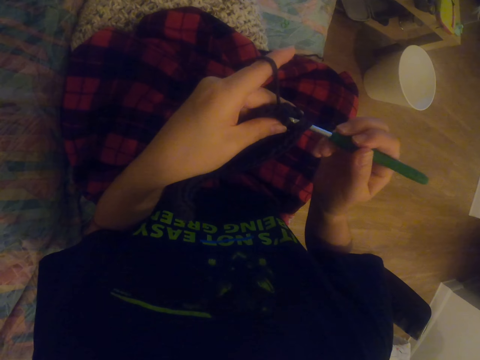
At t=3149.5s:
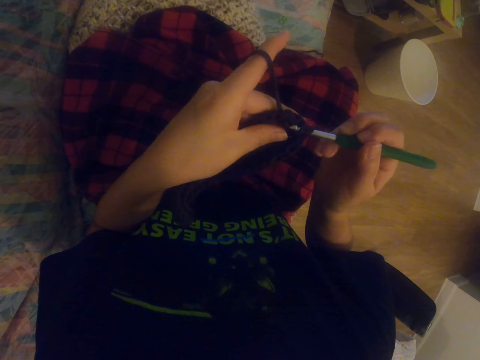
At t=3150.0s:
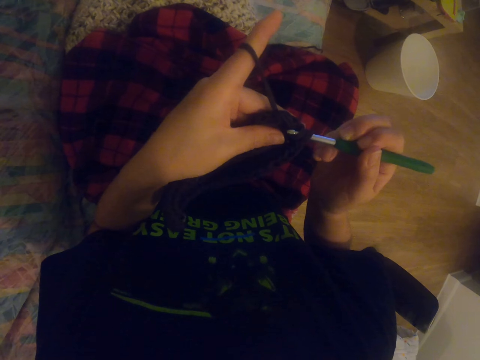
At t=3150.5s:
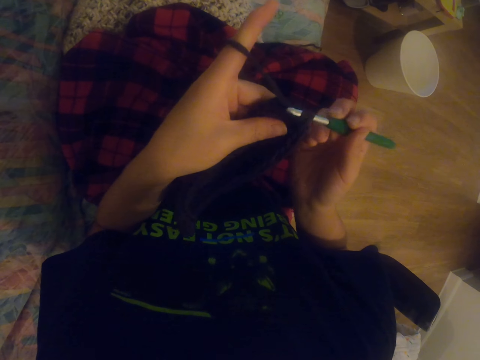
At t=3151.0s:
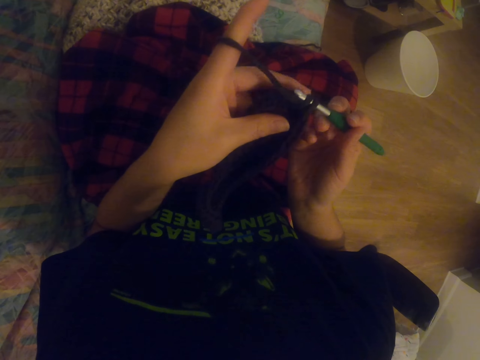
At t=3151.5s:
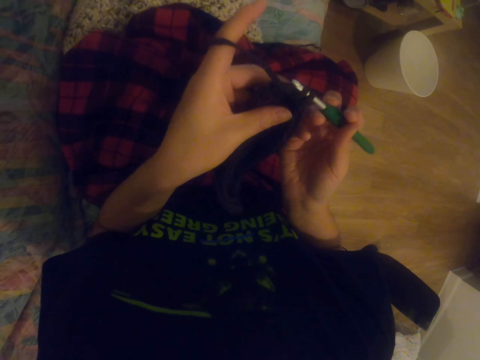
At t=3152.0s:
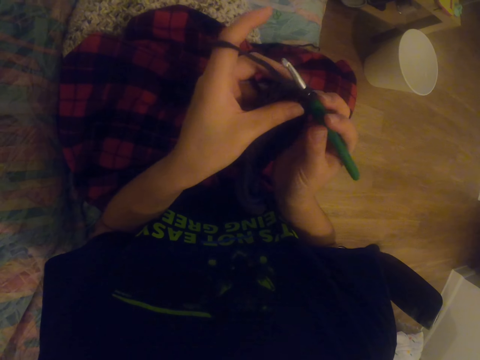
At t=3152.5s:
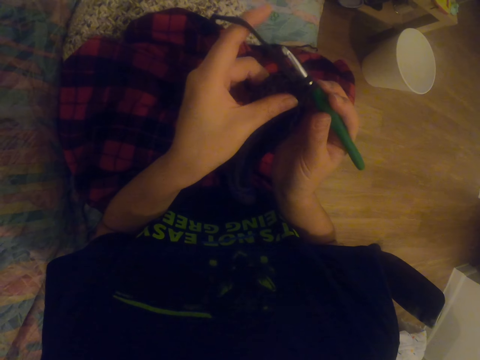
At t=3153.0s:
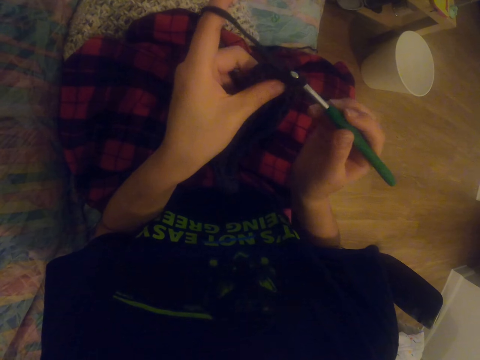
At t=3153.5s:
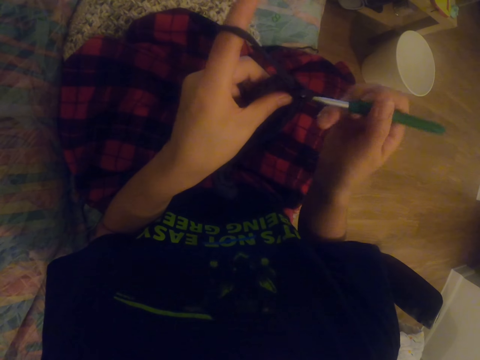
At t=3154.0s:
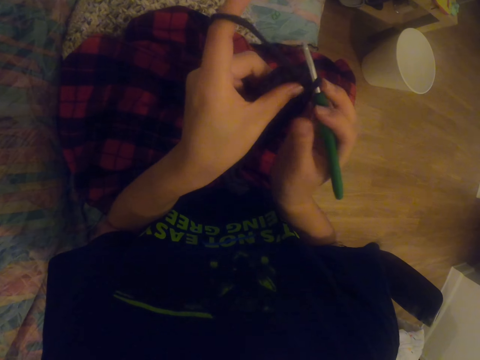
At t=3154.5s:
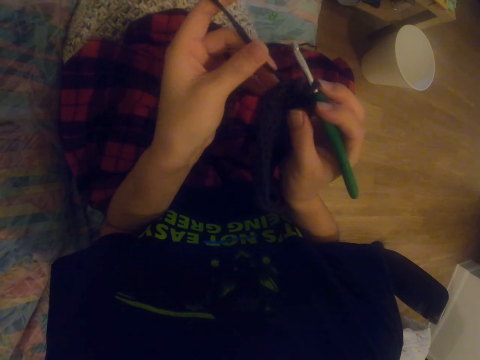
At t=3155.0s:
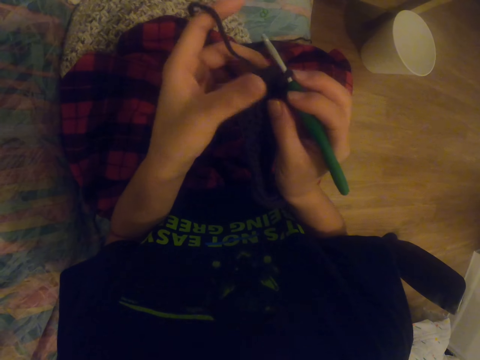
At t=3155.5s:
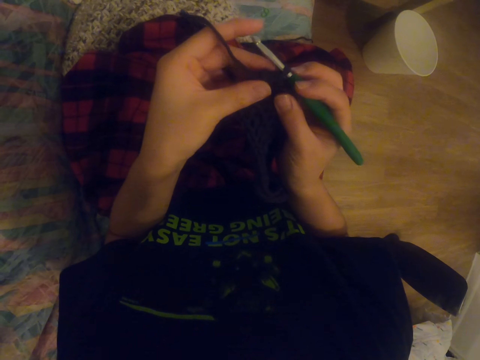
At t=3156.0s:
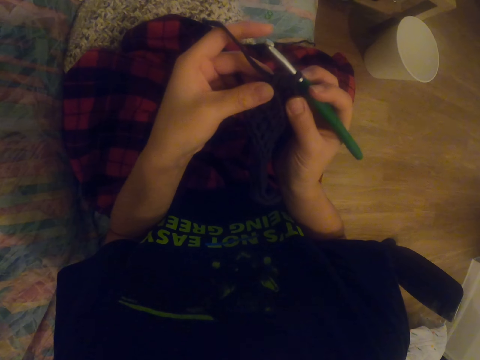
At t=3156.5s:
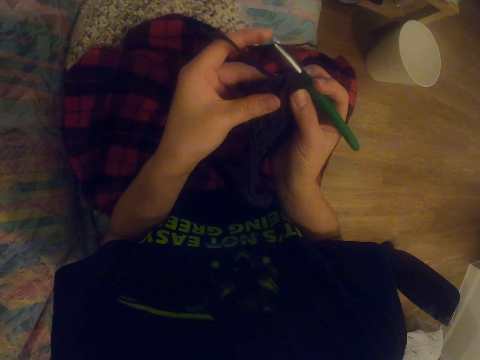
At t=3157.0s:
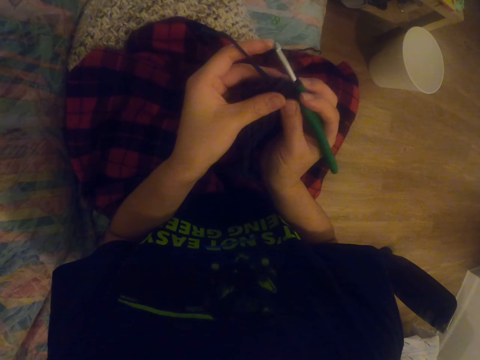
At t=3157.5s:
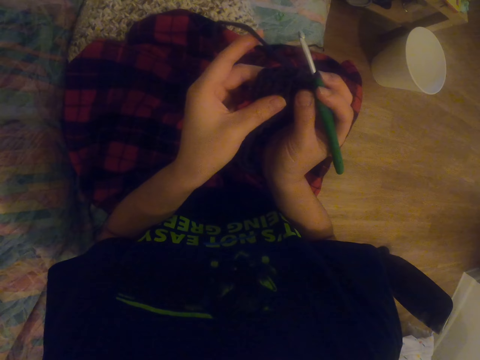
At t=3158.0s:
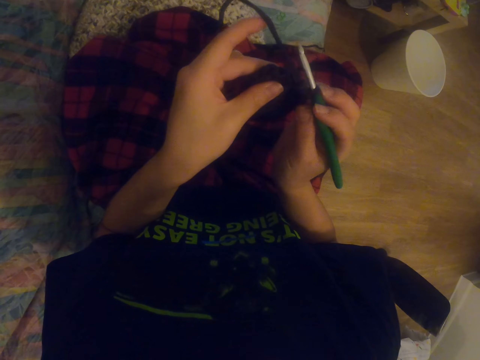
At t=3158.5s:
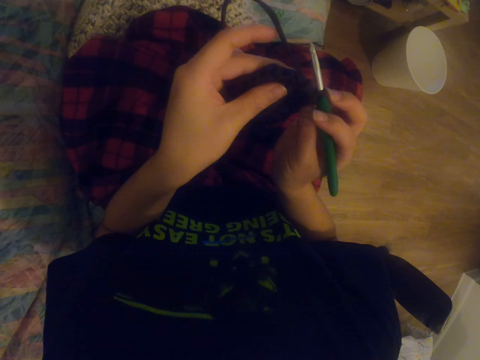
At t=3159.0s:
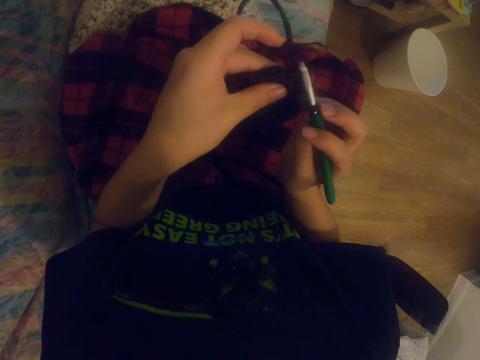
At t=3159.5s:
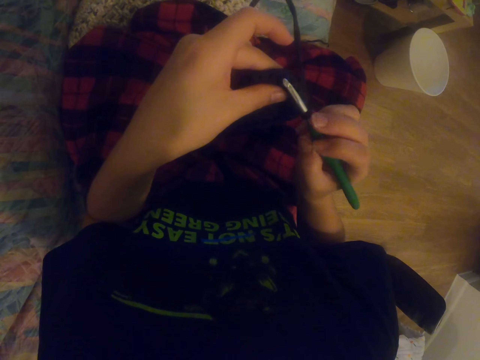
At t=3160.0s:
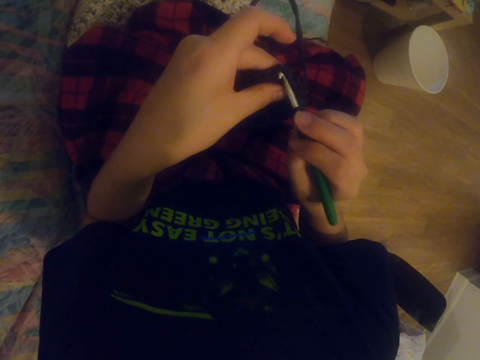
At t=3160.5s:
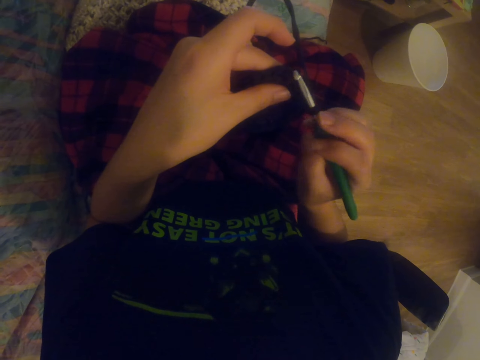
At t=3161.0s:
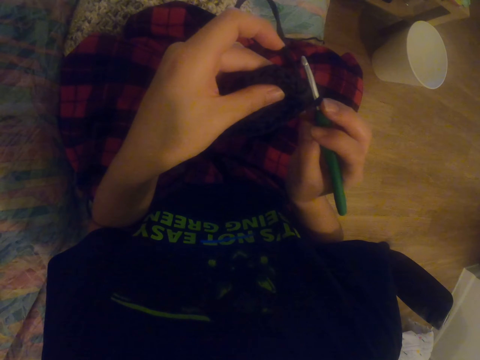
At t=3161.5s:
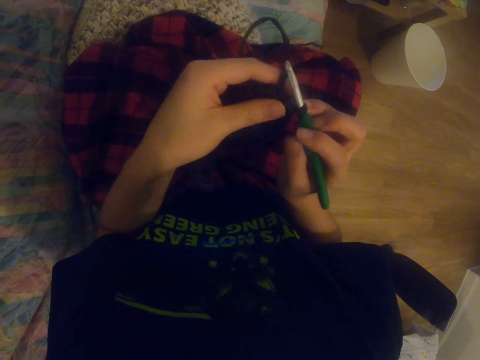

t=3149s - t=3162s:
The camera wearer crochets a garment using a crochet hook. They pull the yarn thread, align the yarn thread and crochet the garment using the crochet hook.

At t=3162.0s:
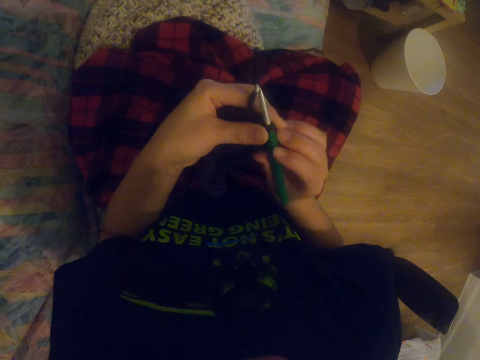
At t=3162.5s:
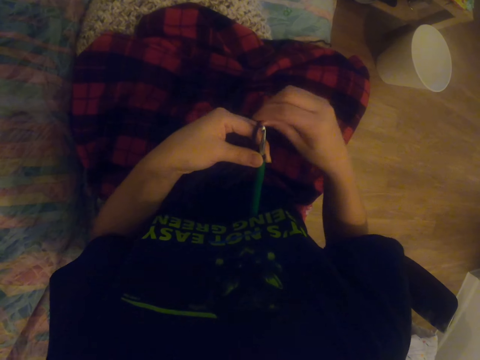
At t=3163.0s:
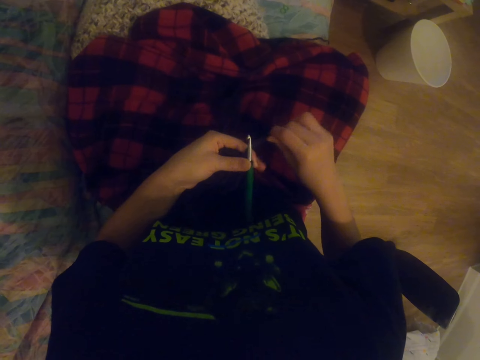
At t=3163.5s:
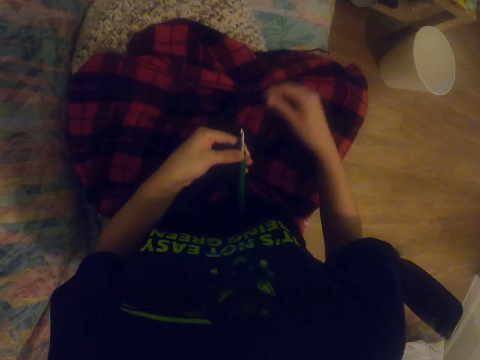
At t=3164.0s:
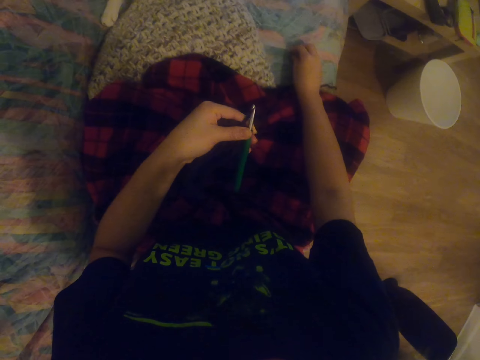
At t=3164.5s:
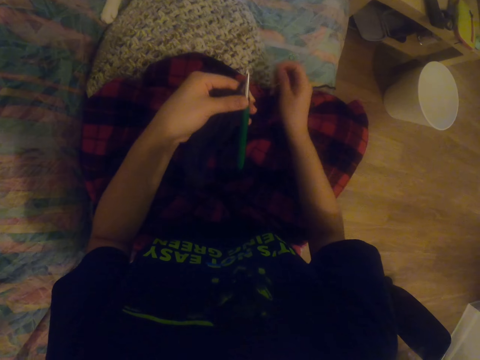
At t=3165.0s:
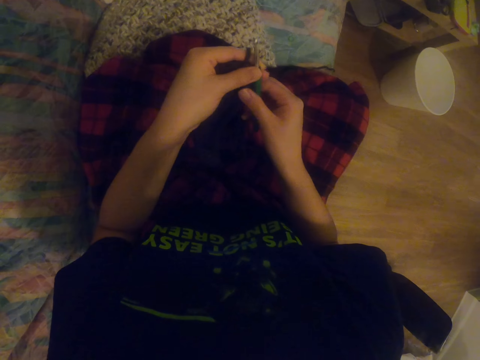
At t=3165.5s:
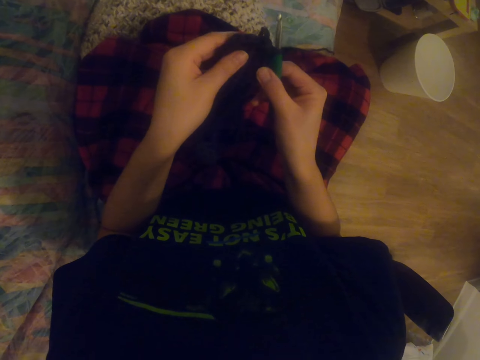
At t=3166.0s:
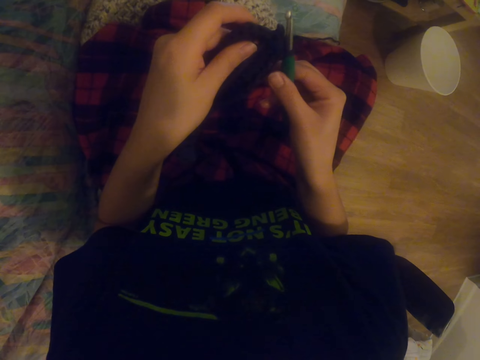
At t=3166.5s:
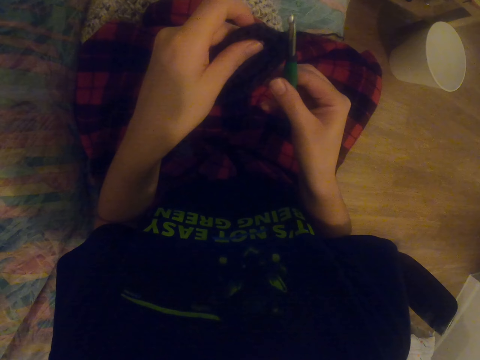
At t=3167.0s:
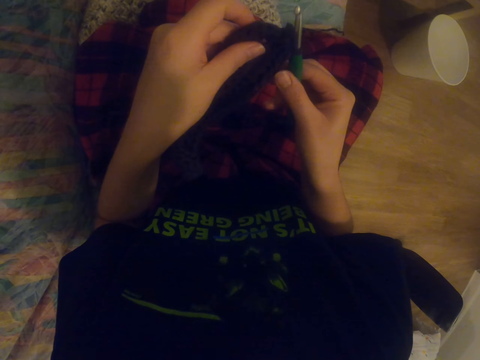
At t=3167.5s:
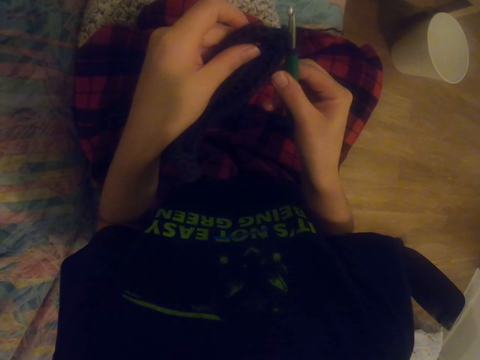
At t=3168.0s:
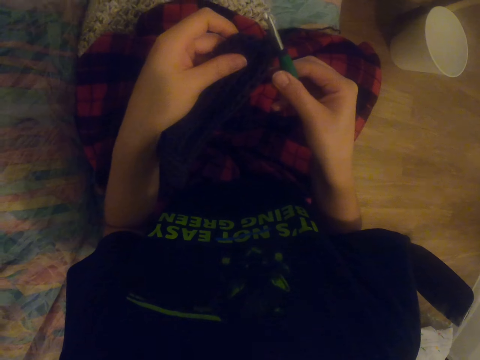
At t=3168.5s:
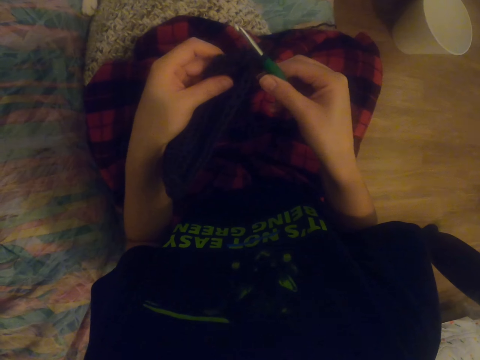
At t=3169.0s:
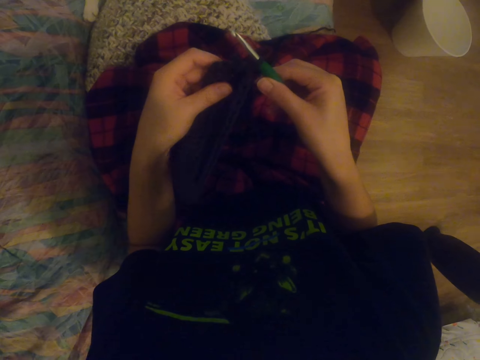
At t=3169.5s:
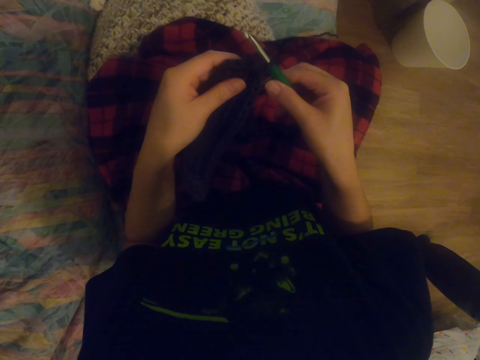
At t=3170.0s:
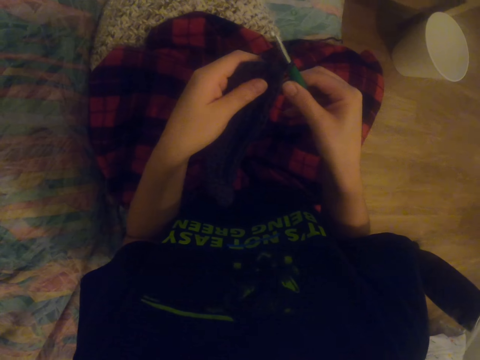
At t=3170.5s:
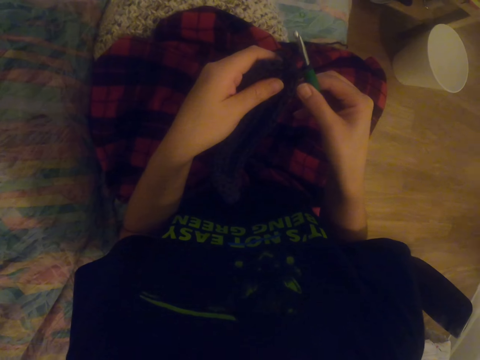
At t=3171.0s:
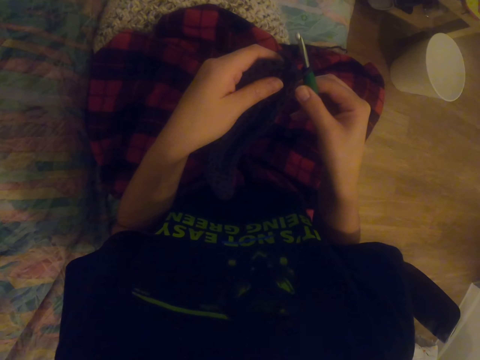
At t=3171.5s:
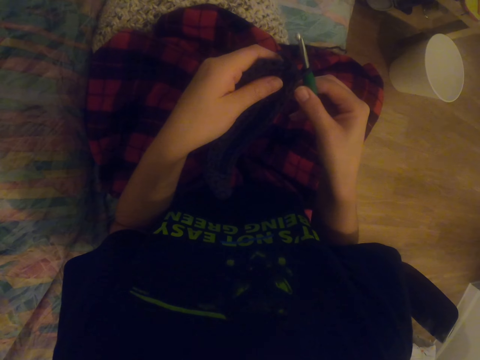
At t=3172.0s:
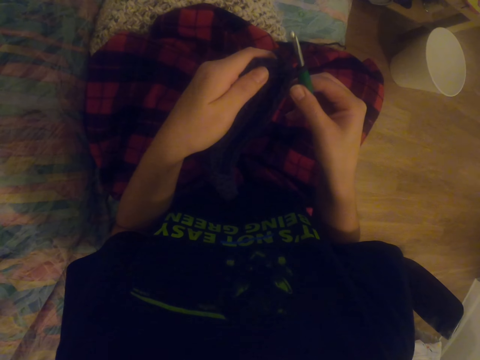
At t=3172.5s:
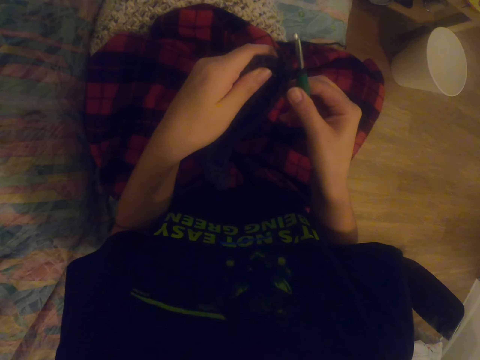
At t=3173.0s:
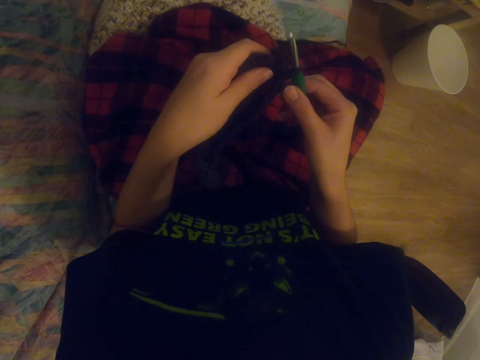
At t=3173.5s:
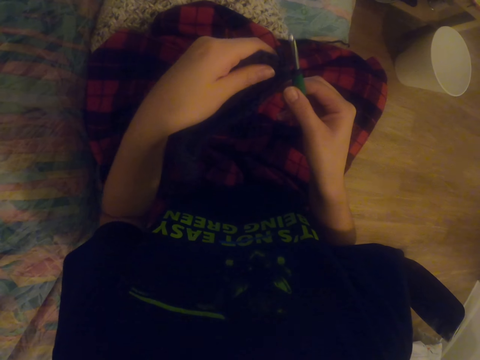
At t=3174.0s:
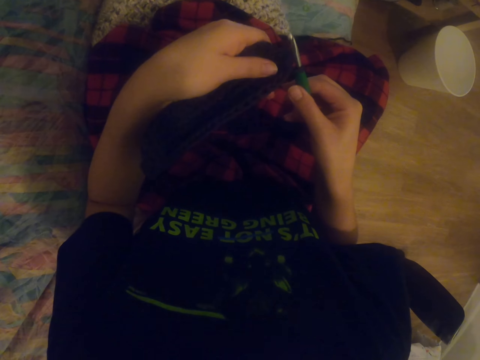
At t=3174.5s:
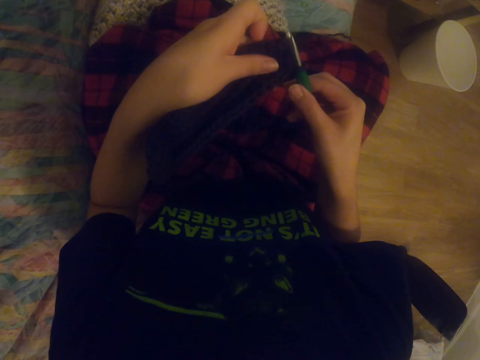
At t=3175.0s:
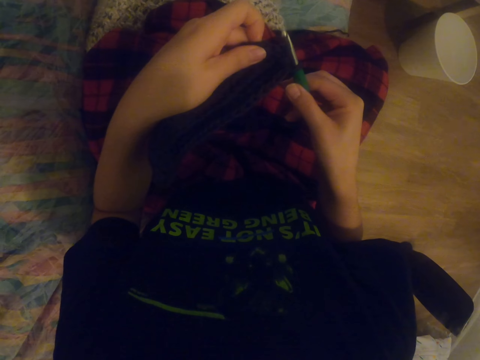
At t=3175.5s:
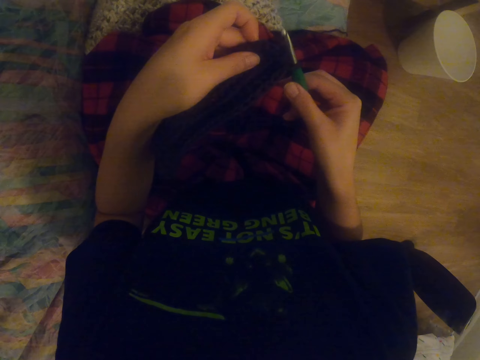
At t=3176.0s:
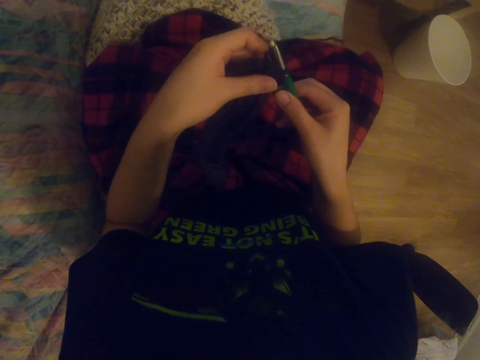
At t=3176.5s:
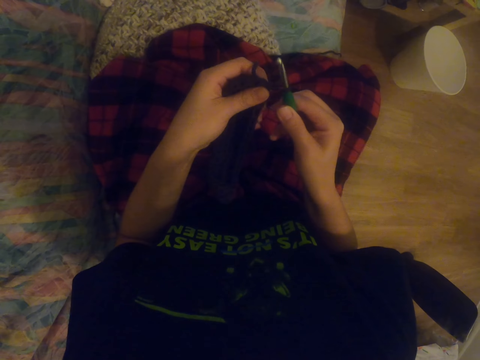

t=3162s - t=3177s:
The camera wearer pulls the yarn thread. They take the thread with the right hand. They pick up something on the bed with the right hand. They hold the object. They hold the crochet on the hands. They align the yarn thread. They look at the tablet.
